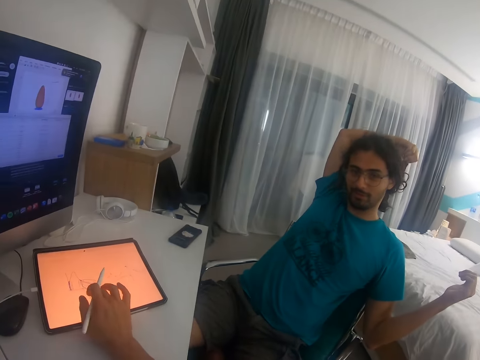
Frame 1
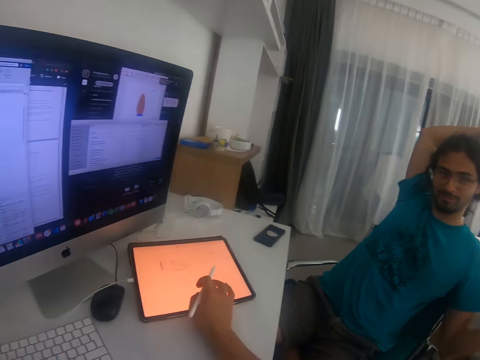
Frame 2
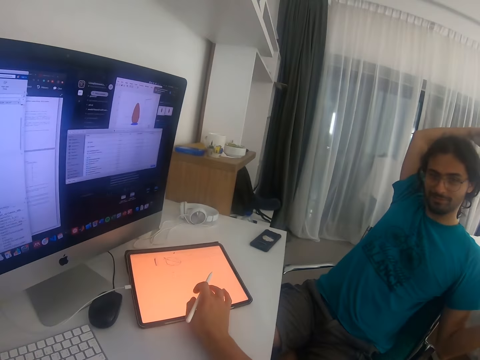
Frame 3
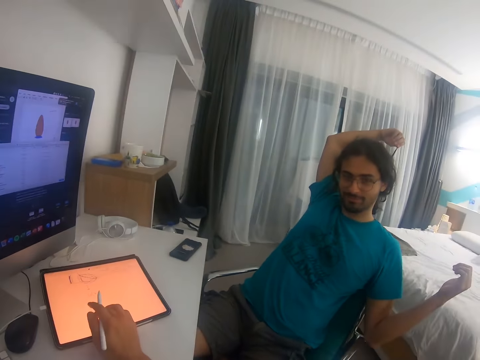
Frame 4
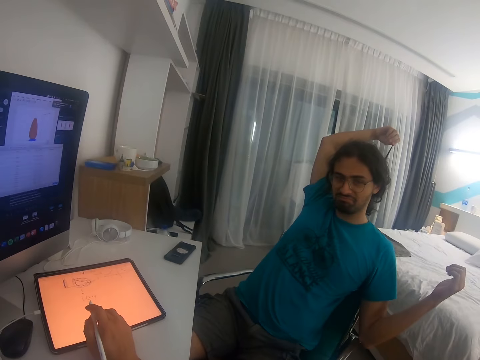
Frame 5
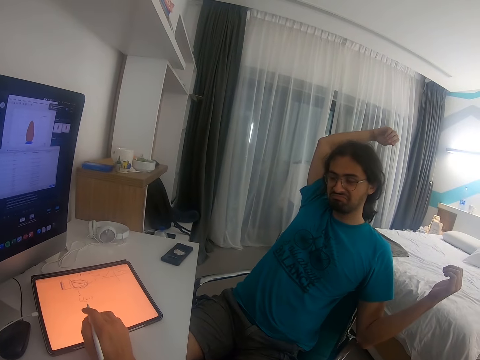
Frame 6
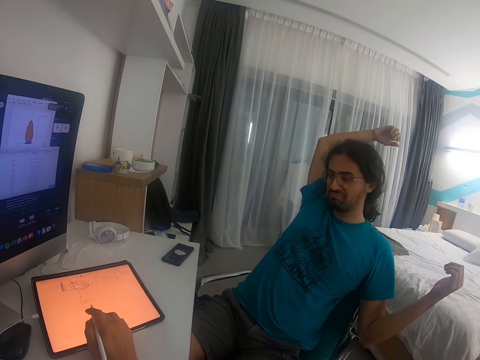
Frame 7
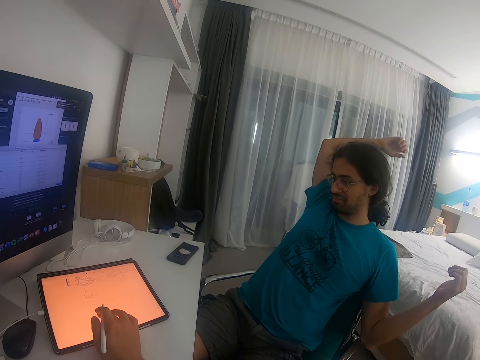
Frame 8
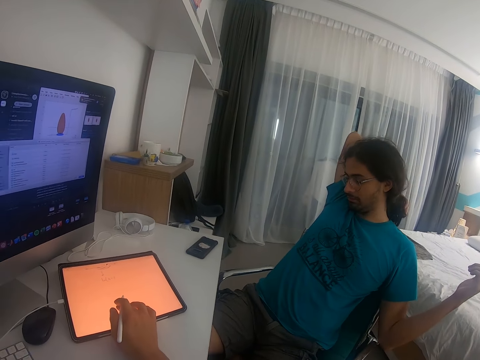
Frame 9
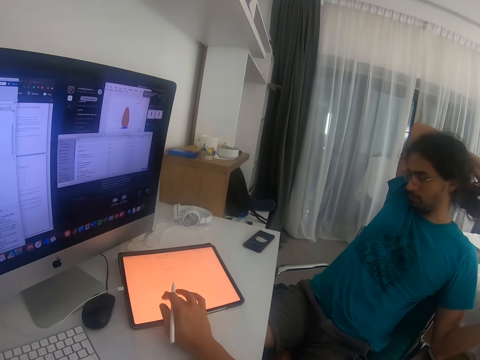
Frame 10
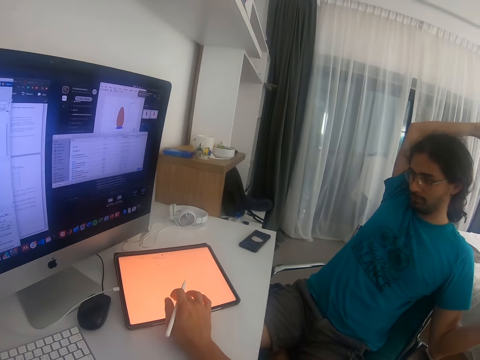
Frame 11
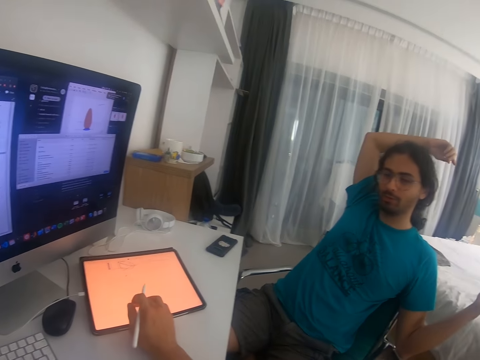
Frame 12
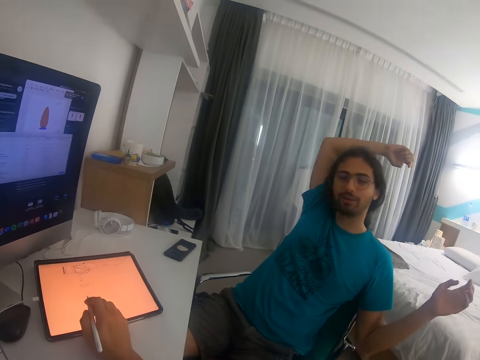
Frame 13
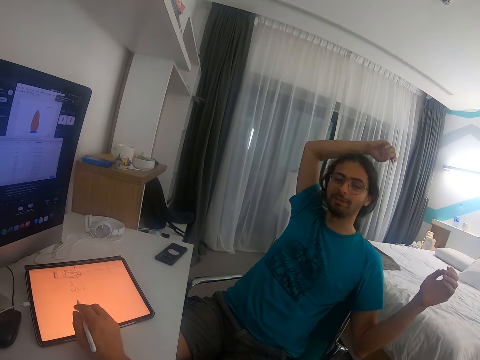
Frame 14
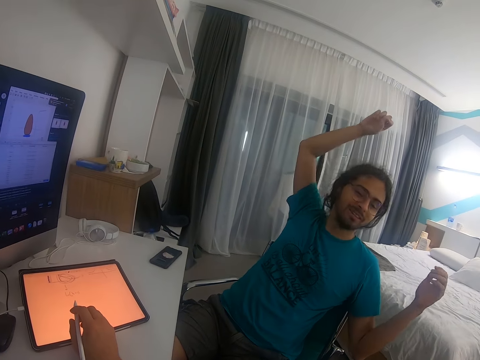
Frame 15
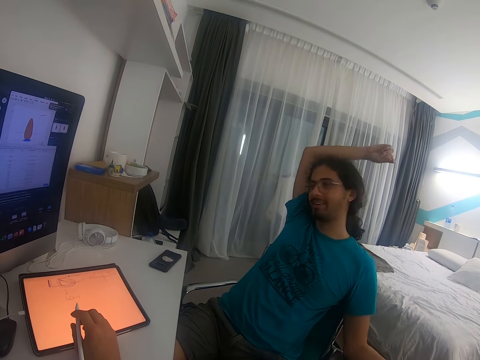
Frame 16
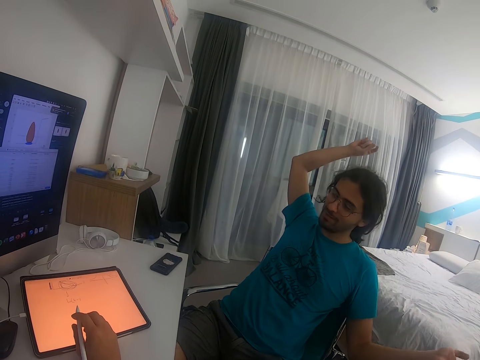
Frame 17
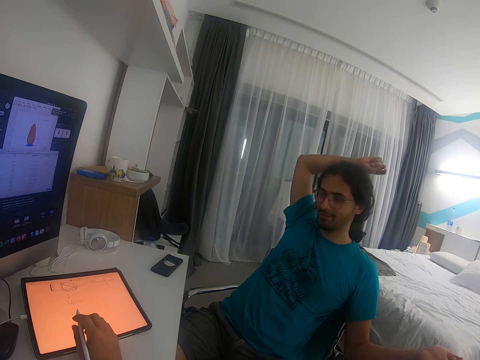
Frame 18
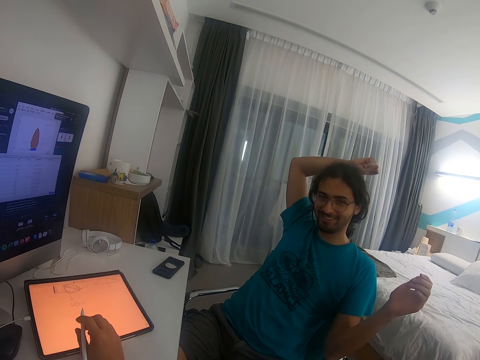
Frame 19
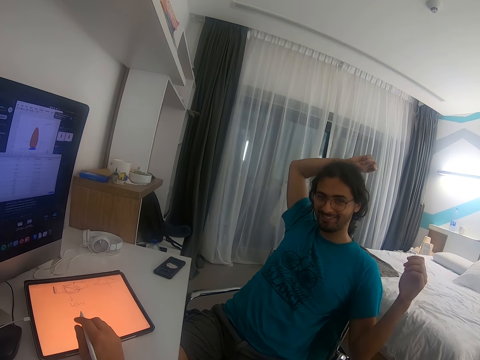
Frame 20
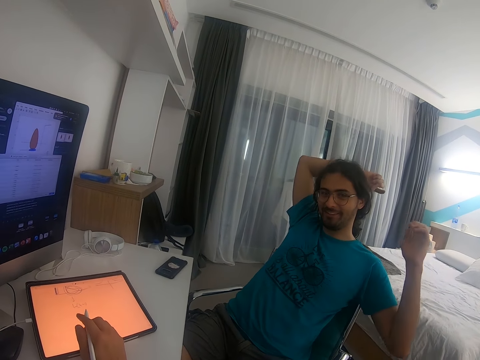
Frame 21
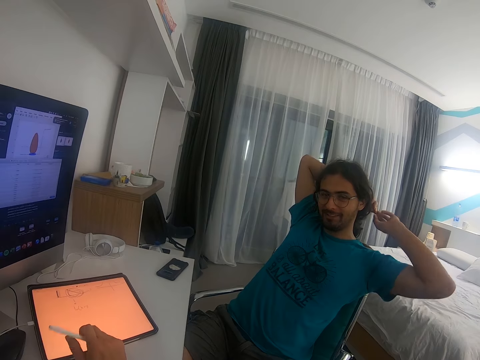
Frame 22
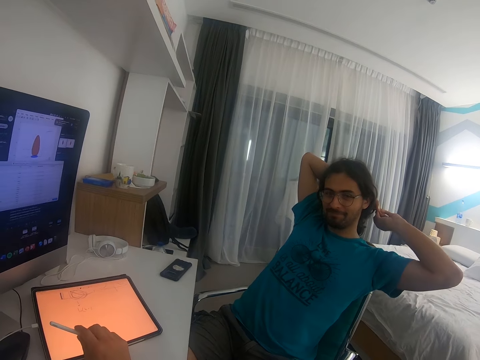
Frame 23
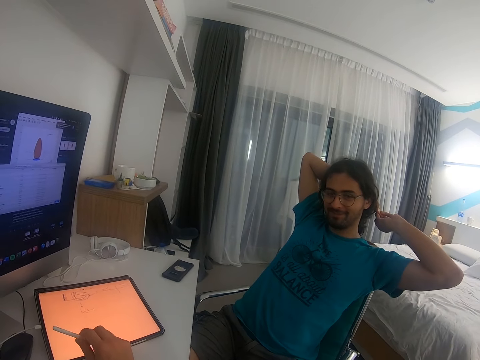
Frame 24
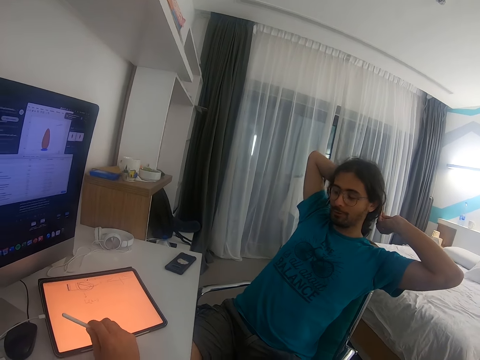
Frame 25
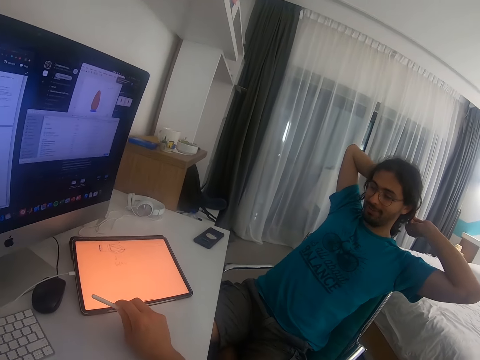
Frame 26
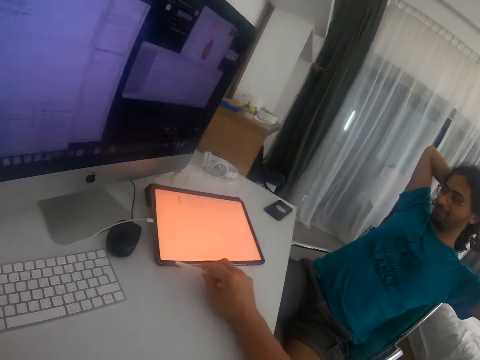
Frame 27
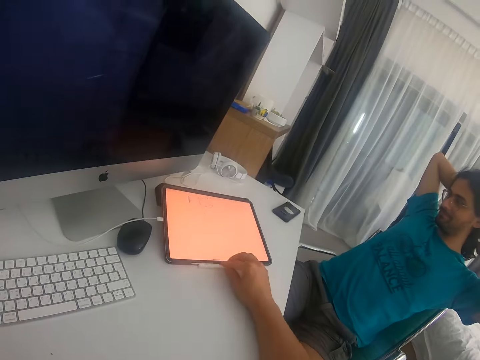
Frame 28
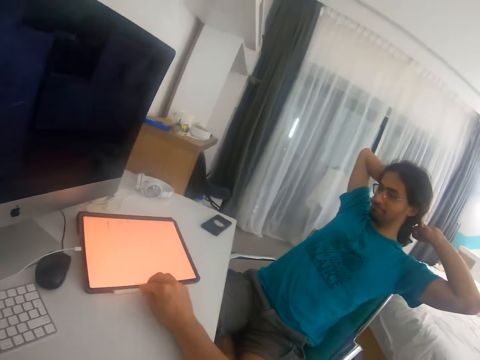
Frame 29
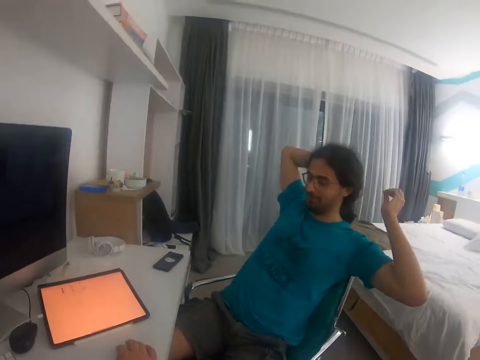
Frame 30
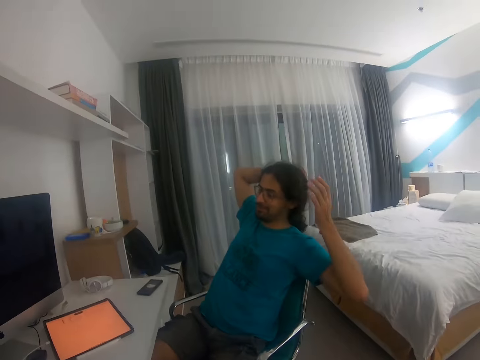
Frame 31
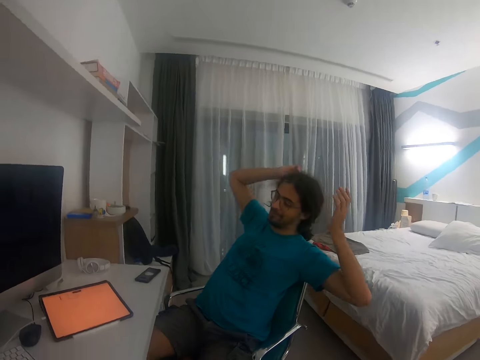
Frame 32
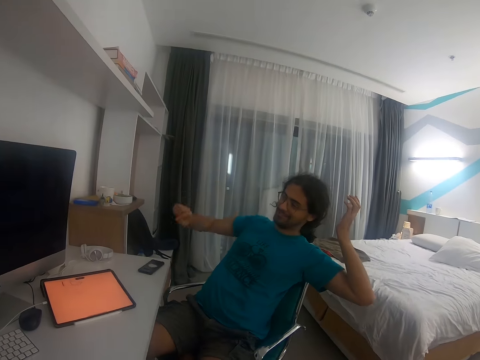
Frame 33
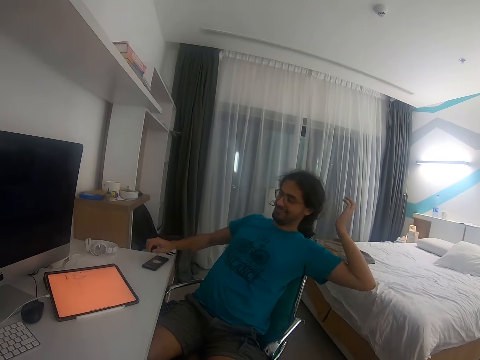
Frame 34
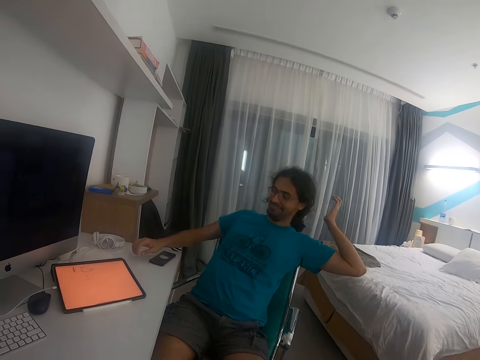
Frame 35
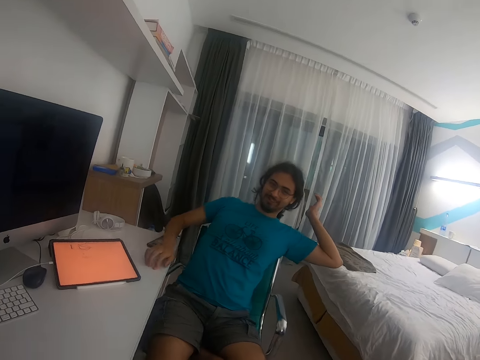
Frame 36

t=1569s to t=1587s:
The camera wearer operates a tablet. They scroll the tablet. They converse with a man. They scroll the tablet. The man converses with the camera wearer. The camera wearer converses with the man. They place a stylus pen on the table. They converse with the man. The man converses with the camera wearer.

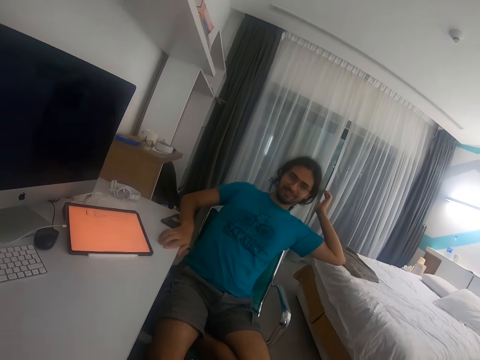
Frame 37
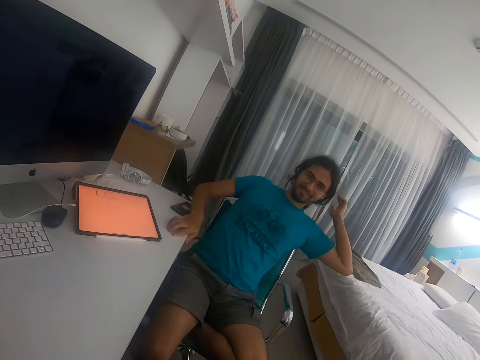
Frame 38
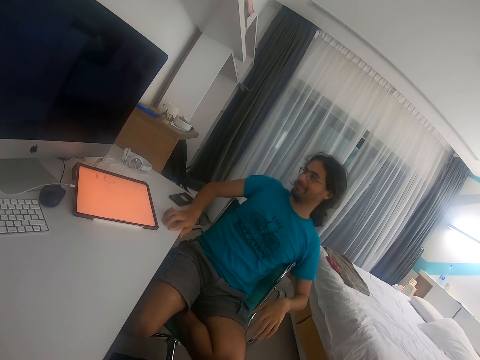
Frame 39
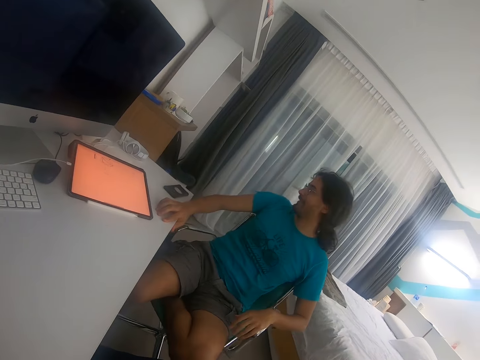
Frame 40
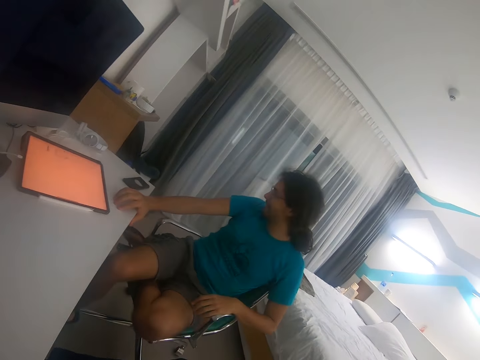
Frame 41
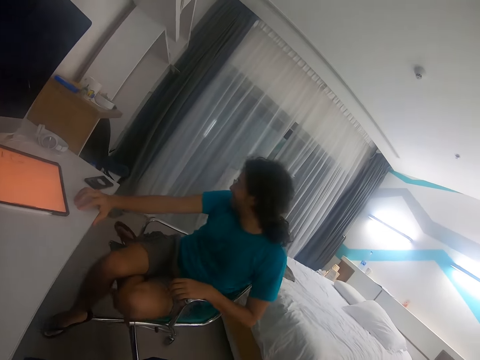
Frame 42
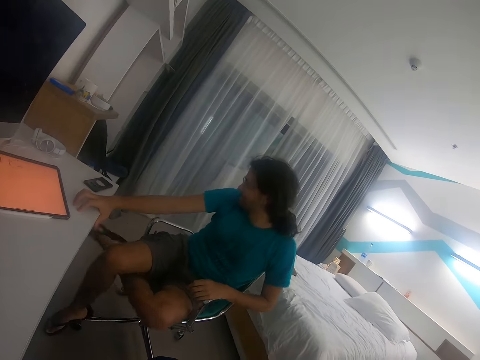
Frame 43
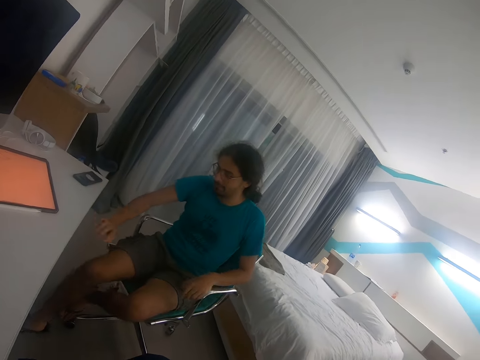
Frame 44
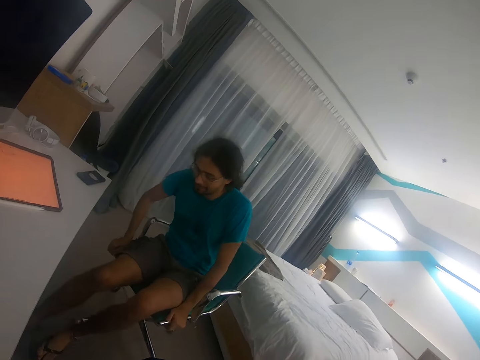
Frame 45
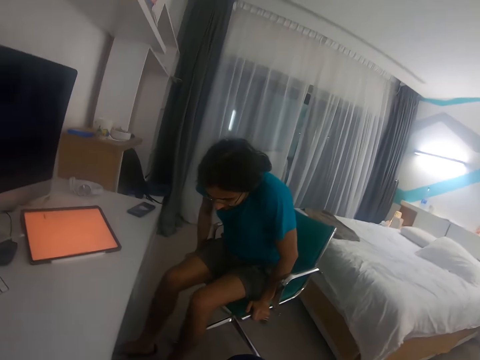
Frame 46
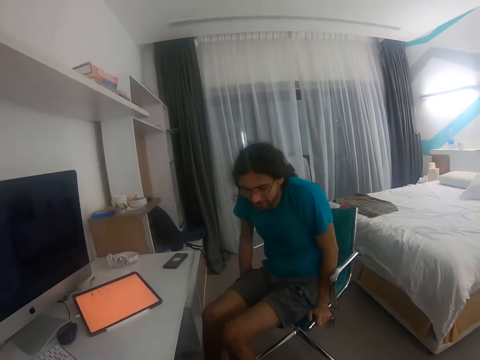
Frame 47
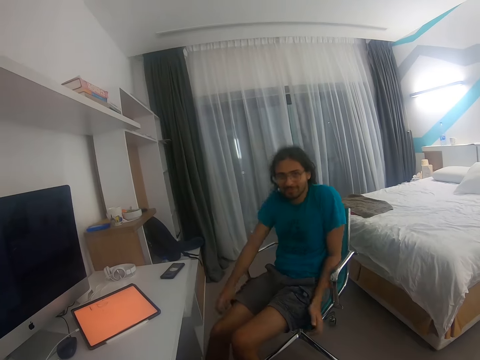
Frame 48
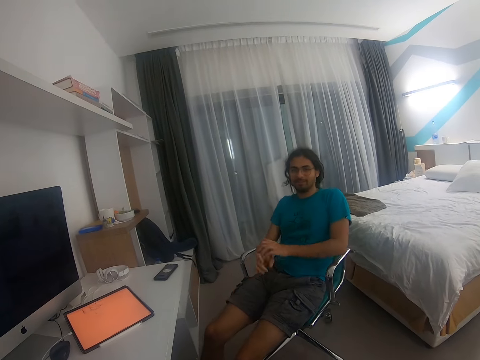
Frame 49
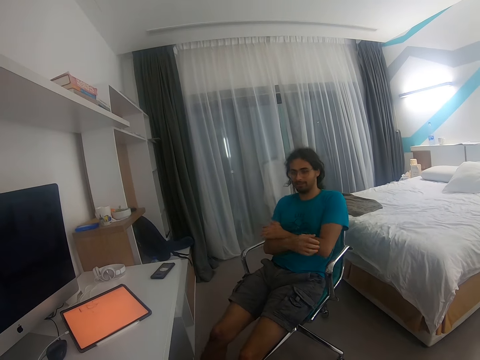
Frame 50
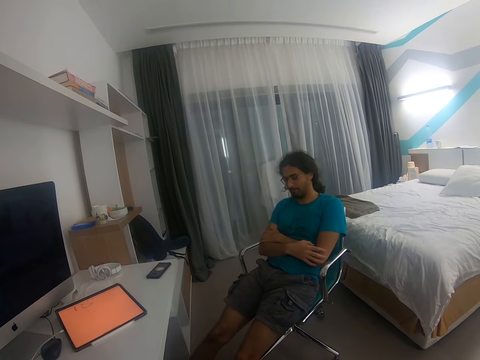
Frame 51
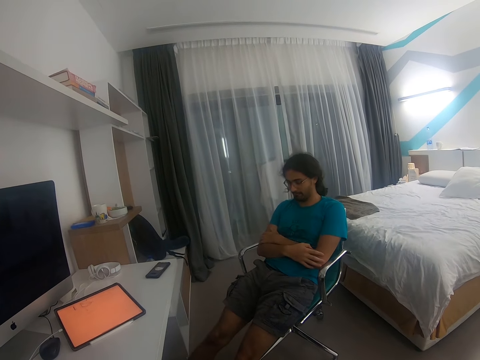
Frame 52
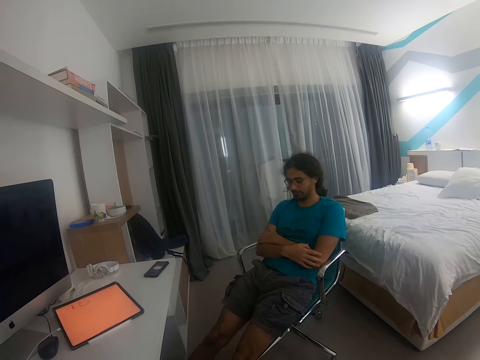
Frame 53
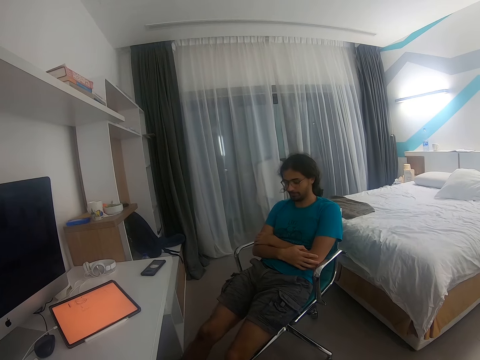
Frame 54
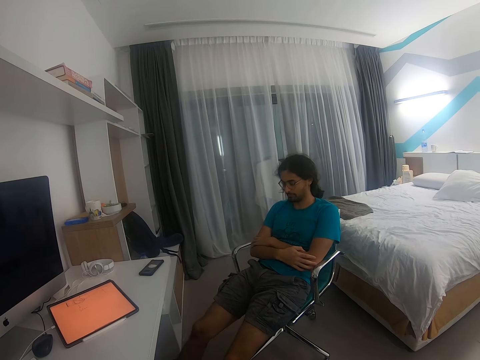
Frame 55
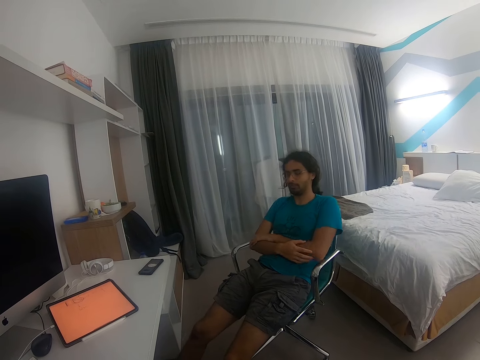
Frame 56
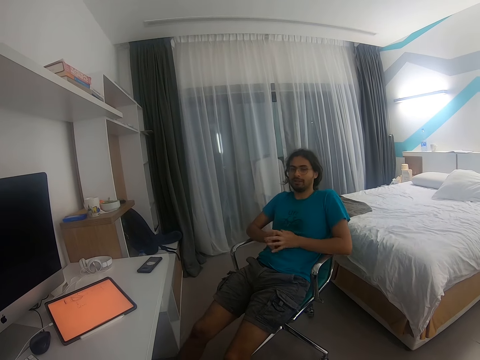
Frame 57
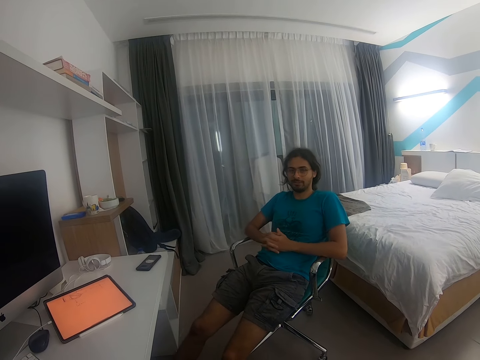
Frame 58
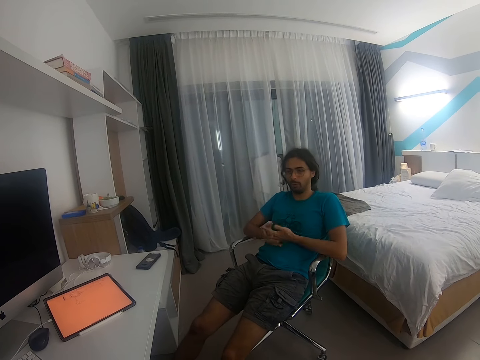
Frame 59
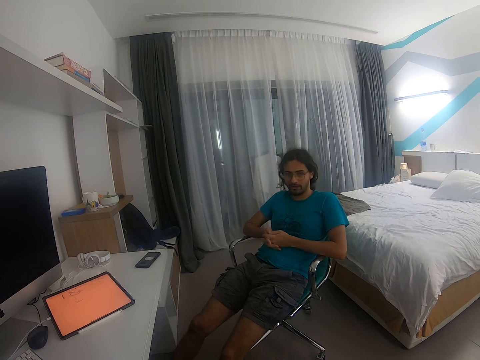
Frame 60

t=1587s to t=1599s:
The camera wearer converses with a man. The man moves on the chair. The camera wearer converses with the man. The man converses with the camera wearer.
